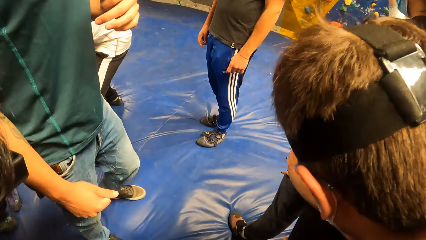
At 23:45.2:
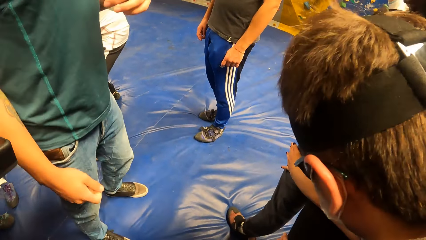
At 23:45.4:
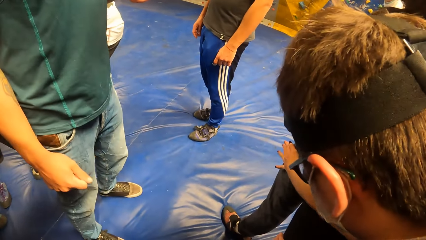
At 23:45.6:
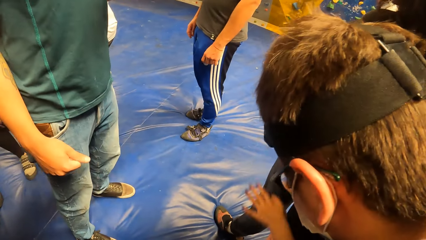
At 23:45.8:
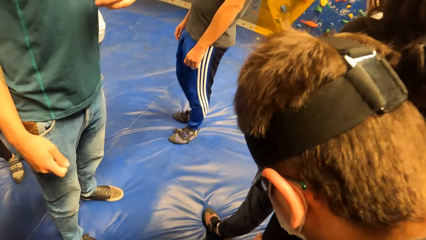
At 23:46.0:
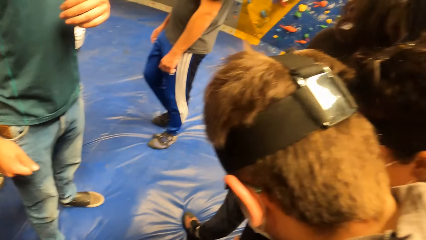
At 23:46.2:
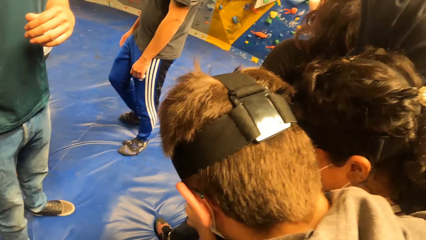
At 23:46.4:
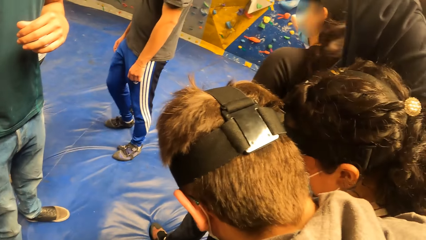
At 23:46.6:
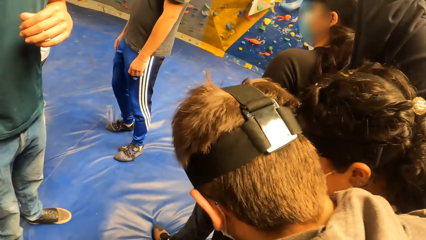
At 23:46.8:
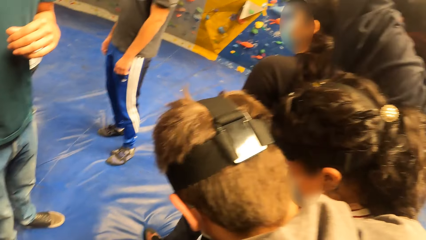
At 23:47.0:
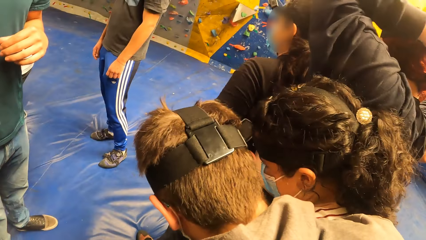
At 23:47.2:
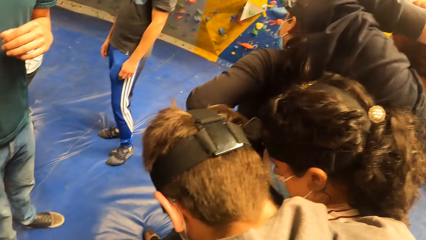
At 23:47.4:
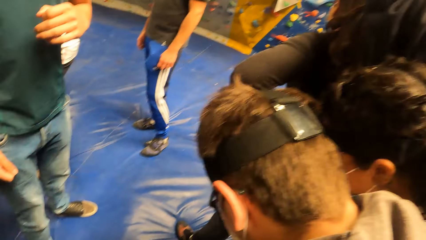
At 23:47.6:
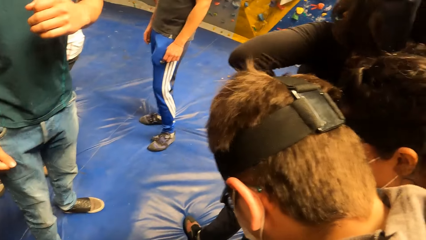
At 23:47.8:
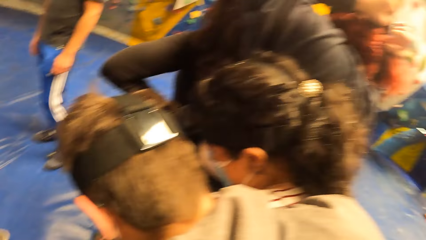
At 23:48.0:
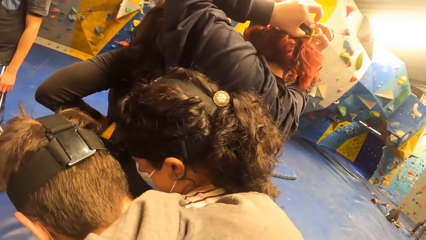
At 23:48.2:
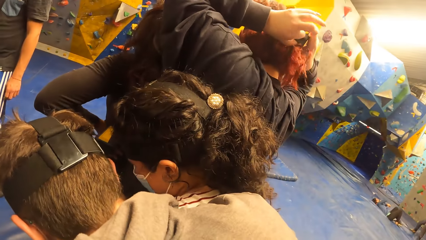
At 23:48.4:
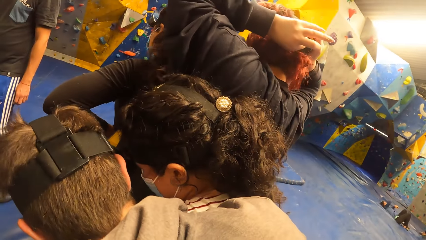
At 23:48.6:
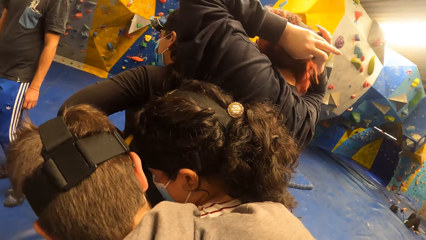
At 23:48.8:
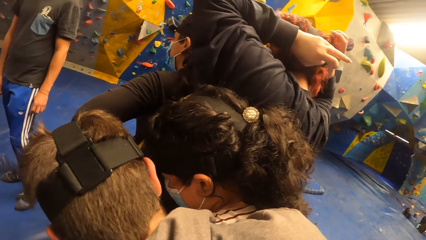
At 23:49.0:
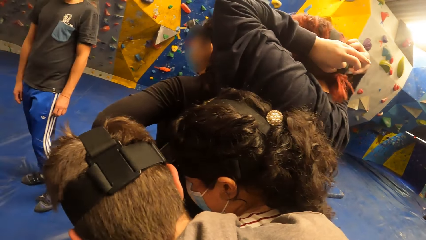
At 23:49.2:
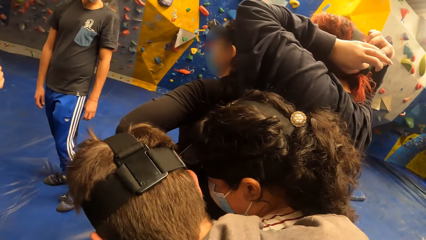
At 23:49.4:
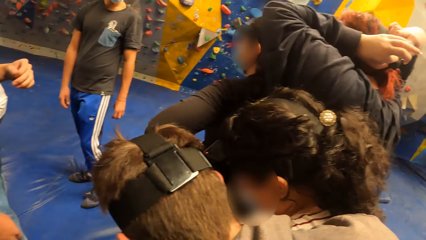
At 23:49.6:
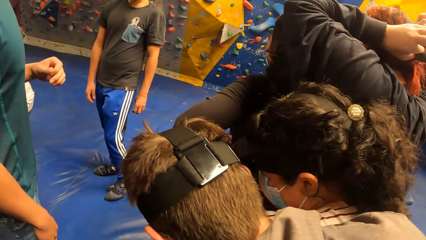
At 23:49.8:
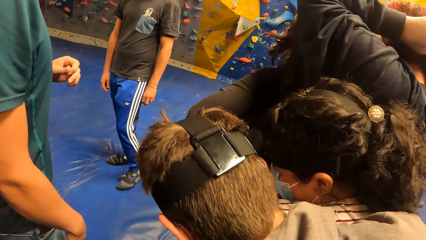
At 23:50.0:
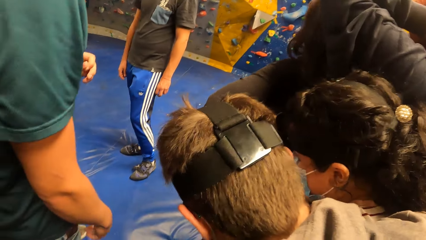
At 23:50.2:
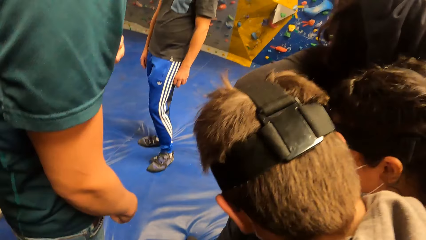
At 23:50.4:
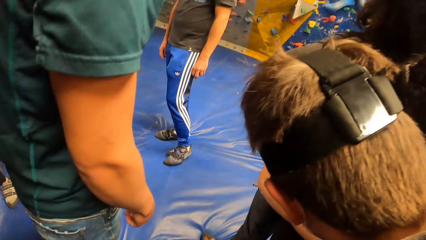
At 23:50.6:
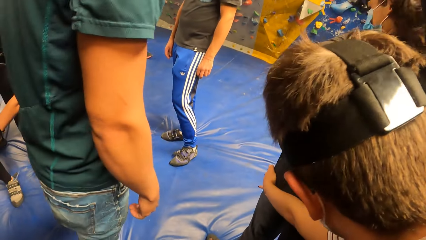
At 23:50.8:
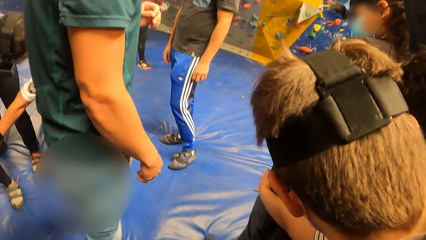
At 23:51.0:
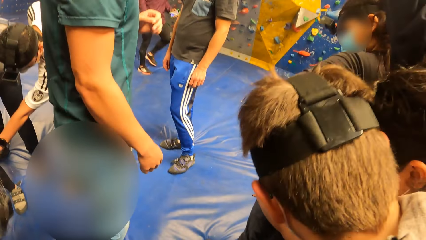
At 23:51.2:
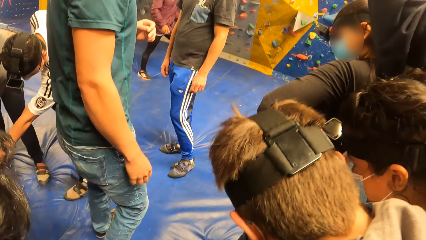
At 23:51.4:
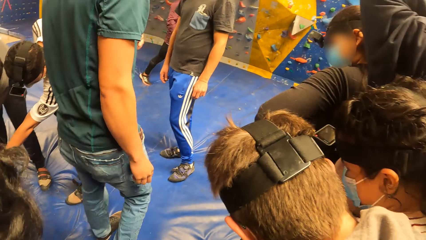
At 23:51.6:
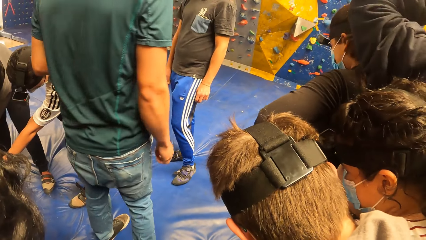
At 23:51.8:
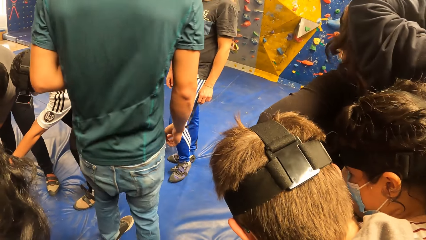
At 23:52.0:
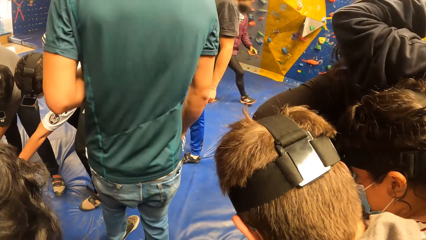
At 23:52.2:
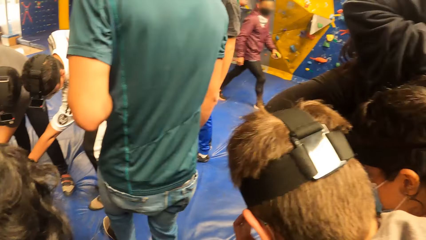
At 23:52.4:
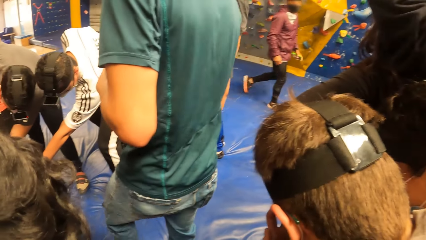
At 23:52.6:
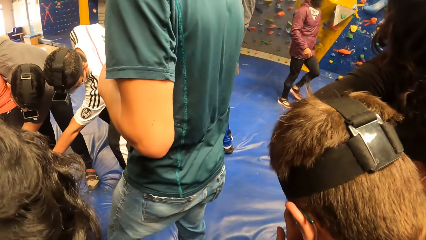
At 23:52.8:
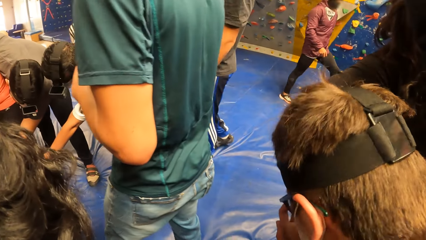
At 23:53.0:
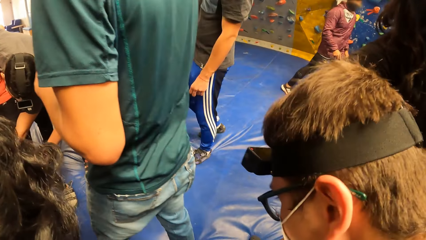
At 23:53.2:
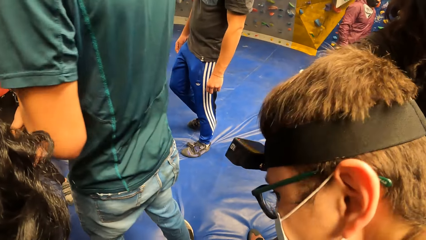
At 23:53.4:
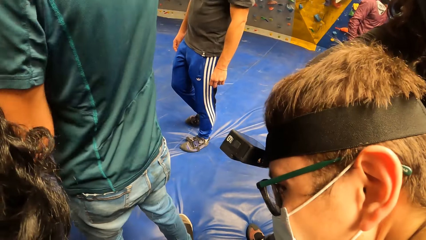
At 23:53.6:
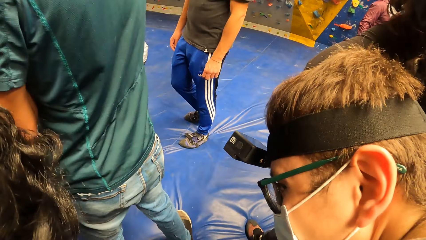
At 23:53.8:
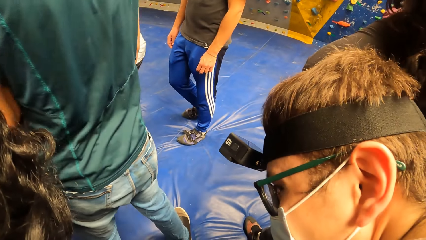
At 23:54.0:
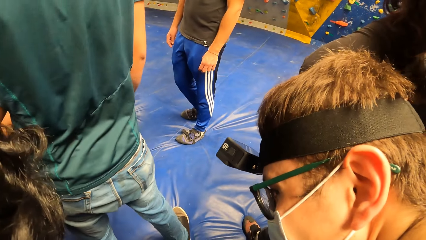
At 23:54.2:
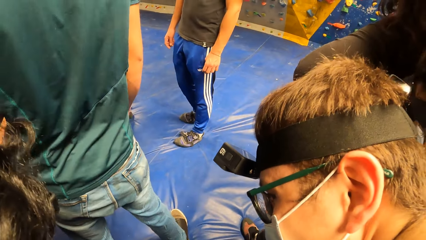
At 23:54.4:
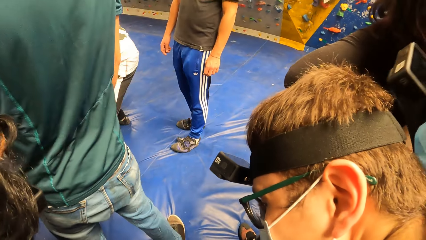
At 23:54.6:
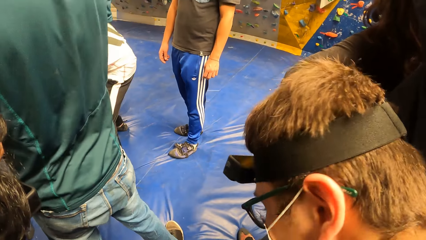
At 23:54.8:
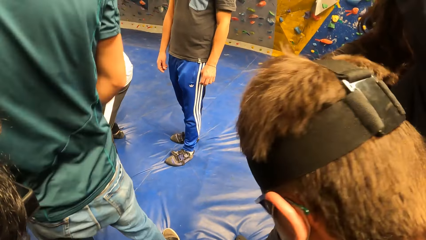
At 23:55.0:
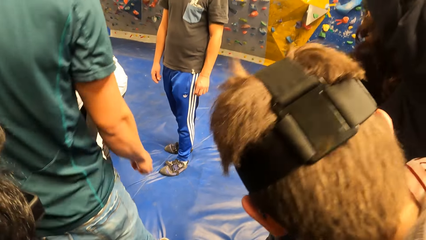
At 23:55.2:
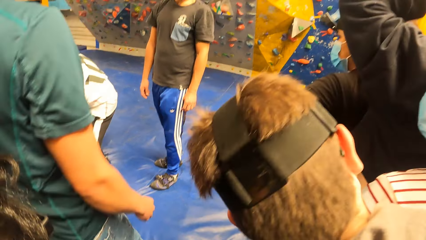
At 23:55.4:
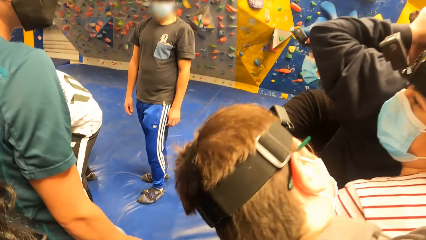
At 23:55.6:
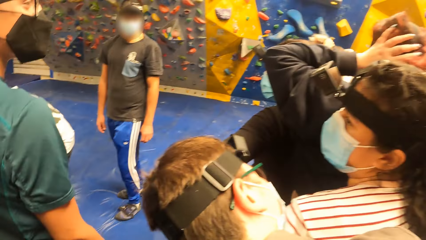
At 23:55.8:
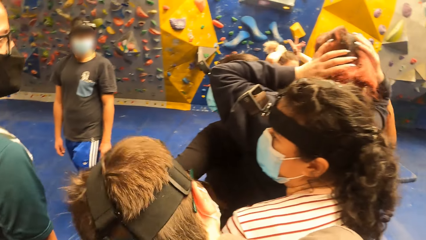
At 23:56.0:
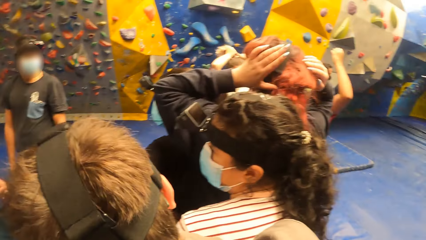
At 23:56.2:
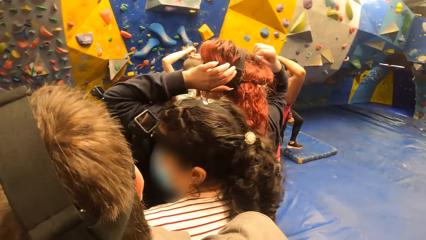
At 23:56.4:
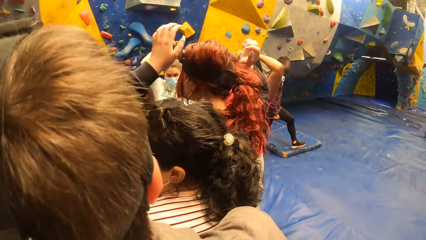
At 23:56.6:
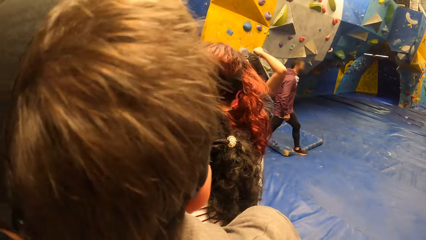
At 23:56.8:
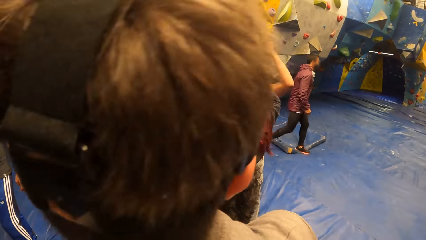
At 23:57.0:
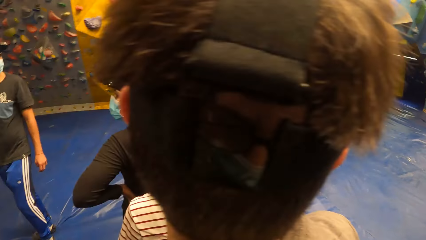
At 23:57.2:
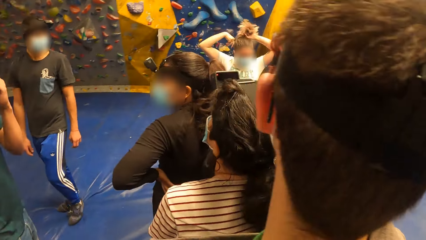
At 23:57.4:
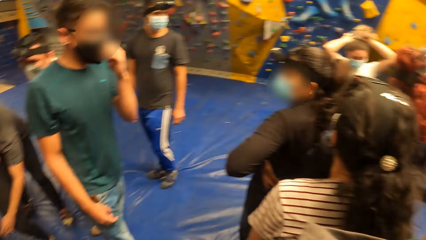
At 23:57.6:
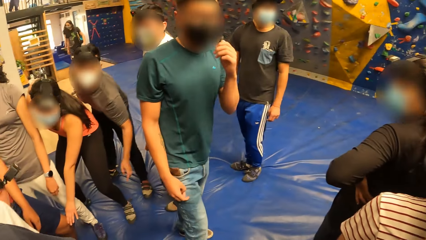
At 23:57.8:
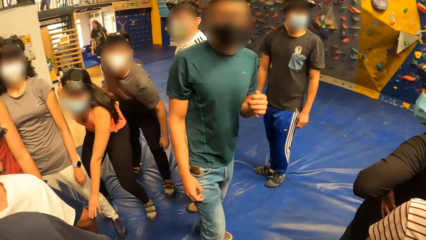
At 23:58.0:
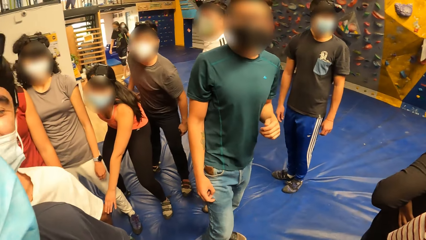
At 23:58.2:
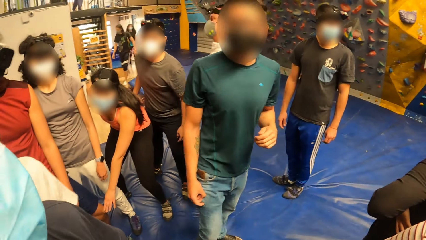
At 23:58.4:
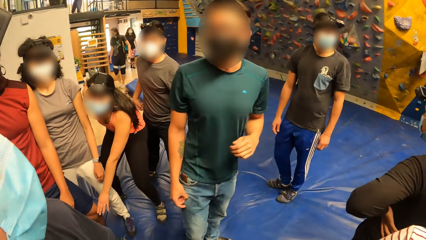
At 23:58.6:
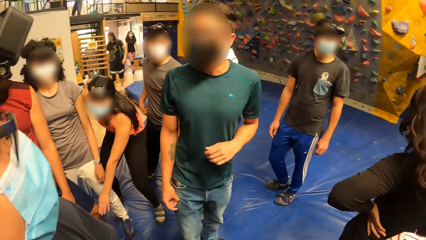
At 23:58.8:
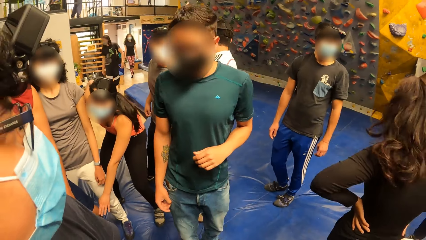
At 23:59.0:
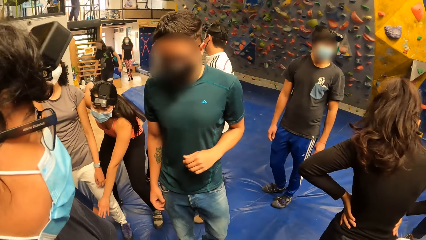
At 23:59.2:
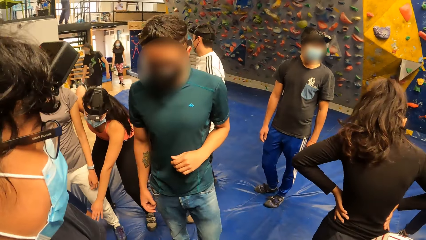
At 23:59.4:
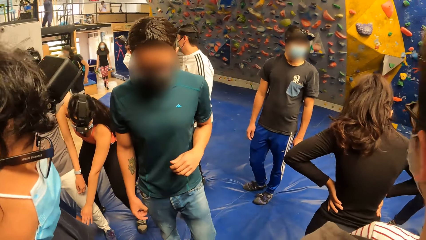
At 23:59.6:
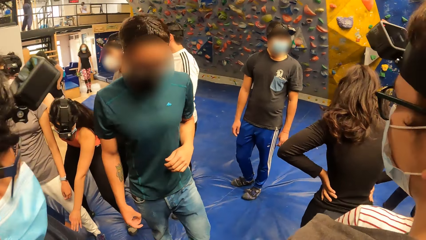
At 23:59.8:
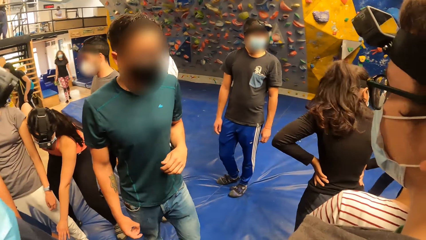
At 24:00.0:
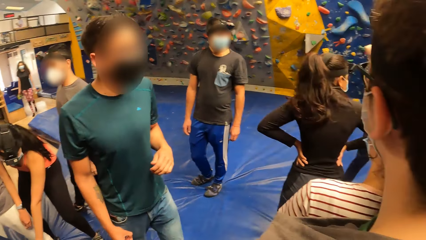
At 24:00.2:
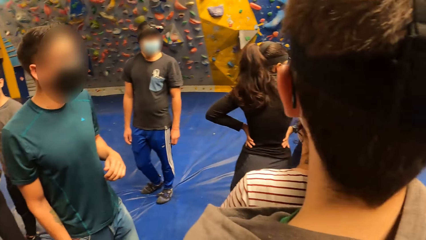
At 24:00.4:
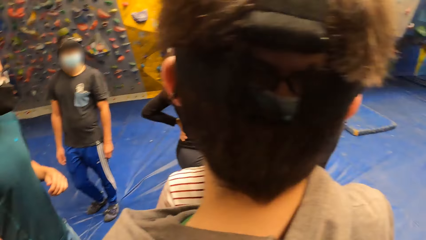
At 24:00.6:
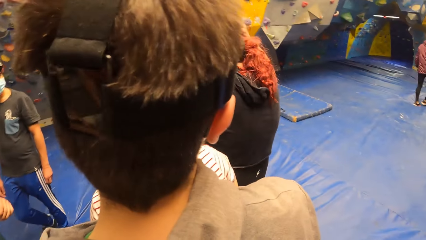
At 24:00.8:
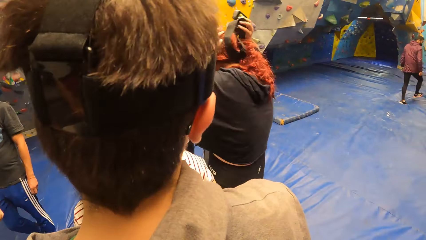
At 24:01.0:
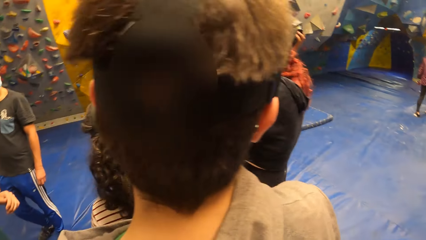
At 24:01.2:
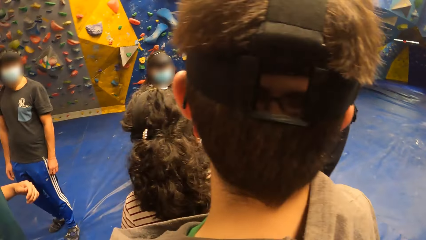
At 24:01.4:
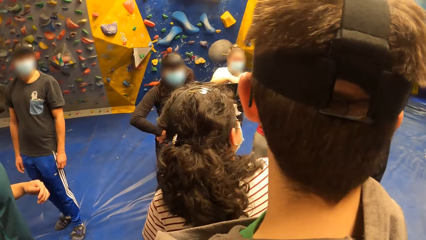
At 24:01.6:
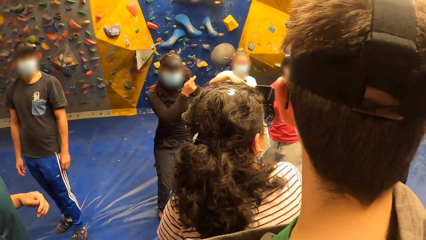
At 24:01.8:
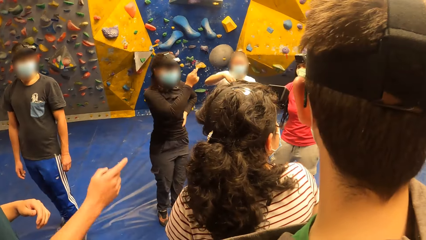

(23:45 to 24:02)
A woman ties her hair with both hands. The man interacts with the group of people. The camera wearer looks around.
